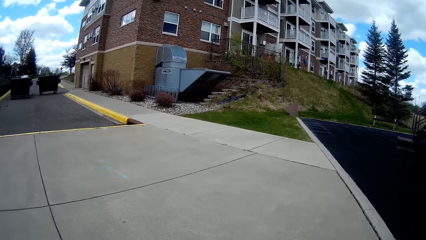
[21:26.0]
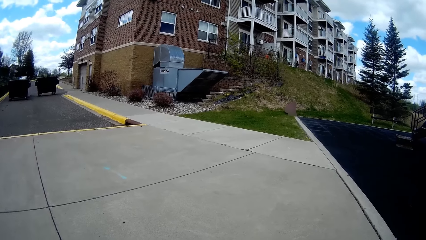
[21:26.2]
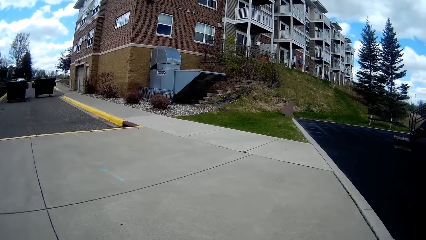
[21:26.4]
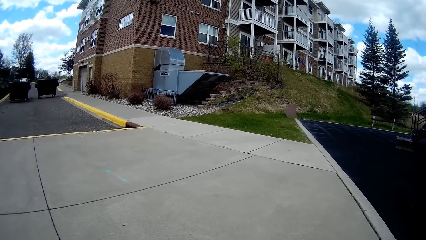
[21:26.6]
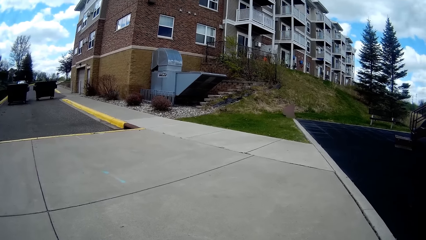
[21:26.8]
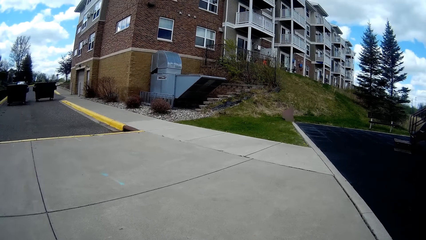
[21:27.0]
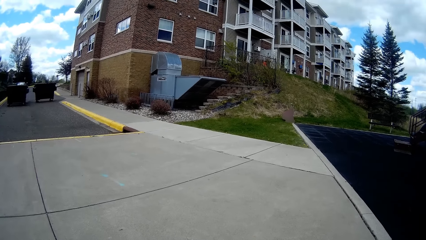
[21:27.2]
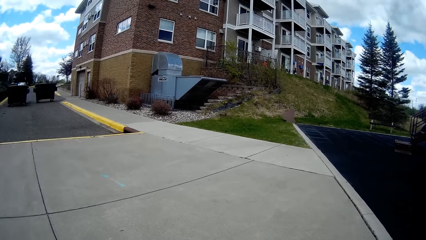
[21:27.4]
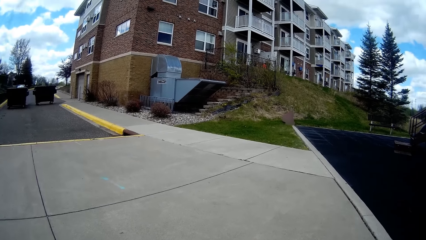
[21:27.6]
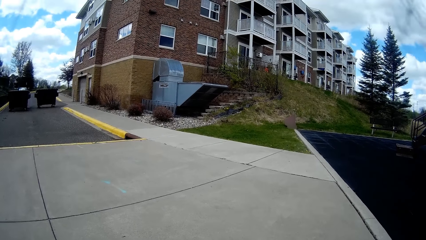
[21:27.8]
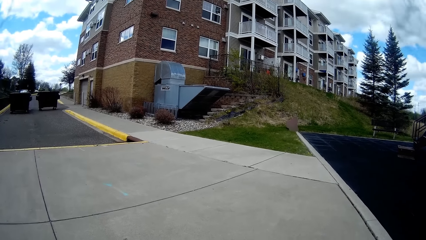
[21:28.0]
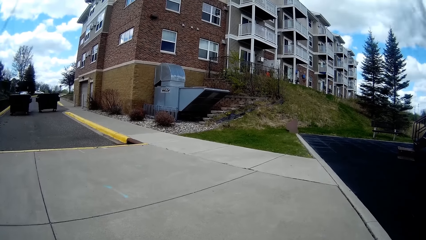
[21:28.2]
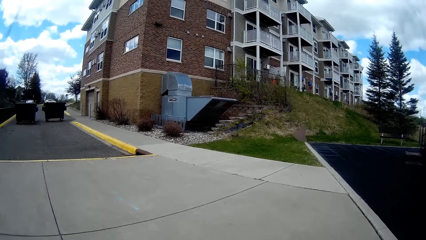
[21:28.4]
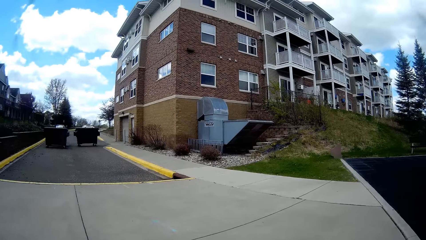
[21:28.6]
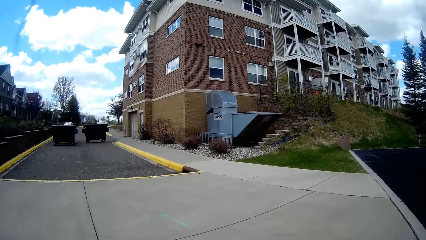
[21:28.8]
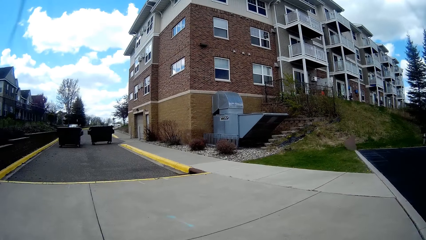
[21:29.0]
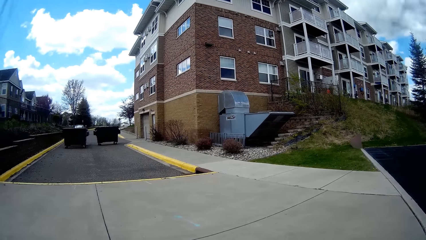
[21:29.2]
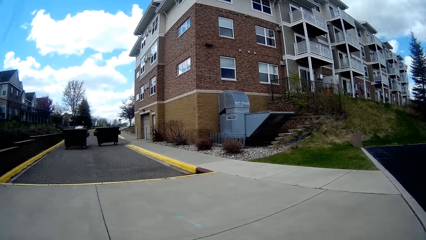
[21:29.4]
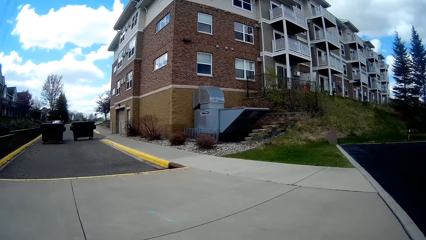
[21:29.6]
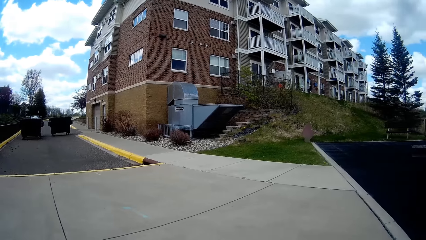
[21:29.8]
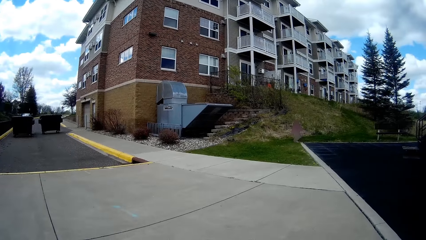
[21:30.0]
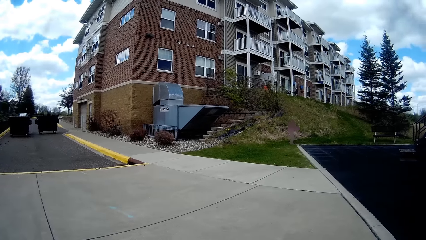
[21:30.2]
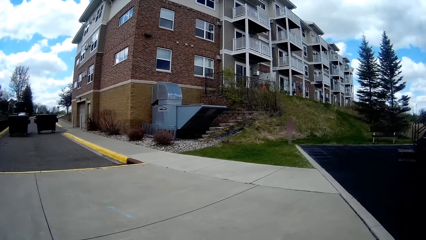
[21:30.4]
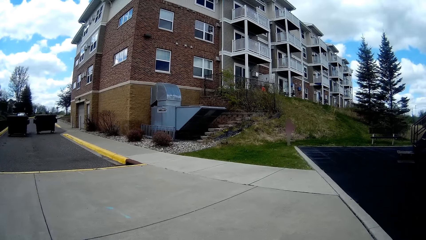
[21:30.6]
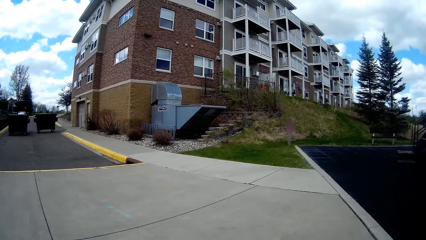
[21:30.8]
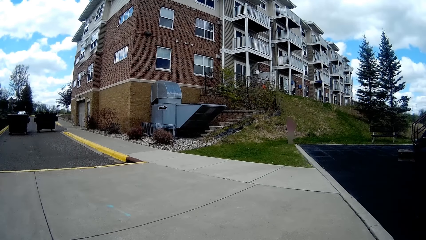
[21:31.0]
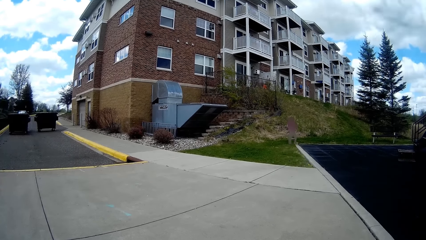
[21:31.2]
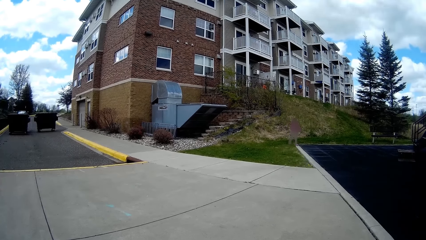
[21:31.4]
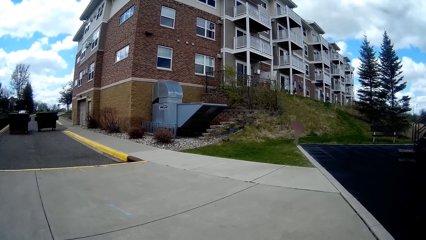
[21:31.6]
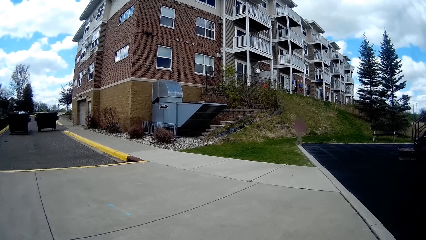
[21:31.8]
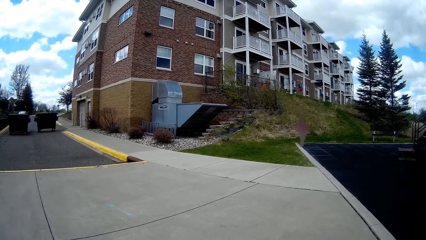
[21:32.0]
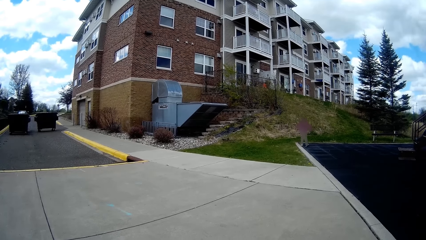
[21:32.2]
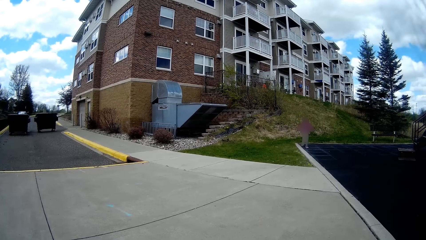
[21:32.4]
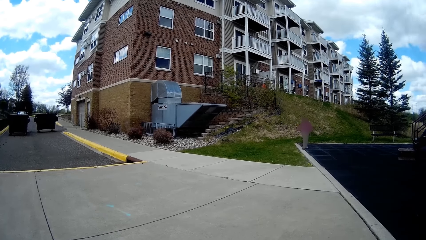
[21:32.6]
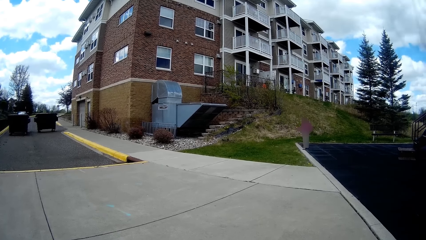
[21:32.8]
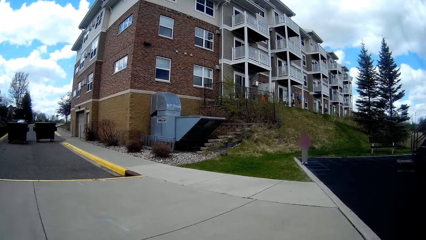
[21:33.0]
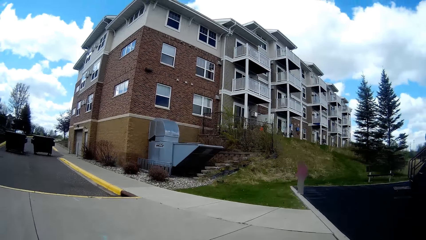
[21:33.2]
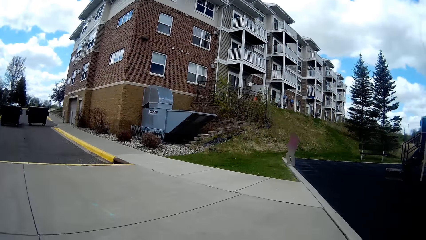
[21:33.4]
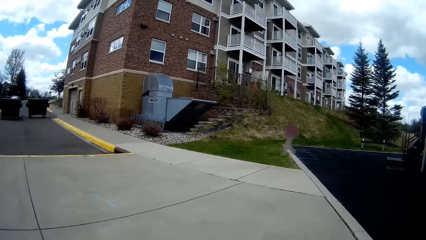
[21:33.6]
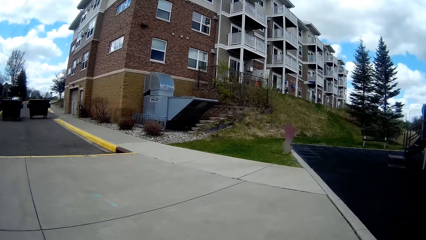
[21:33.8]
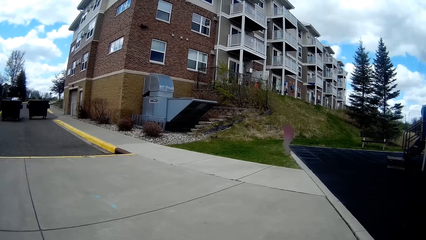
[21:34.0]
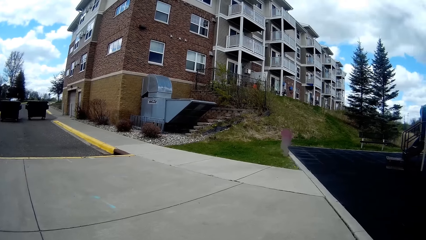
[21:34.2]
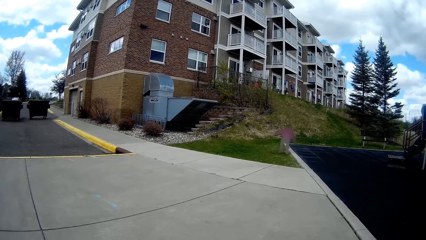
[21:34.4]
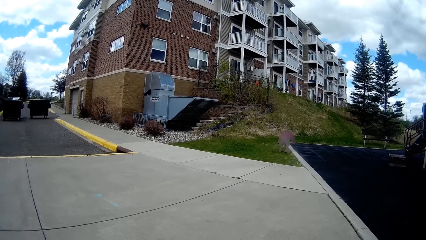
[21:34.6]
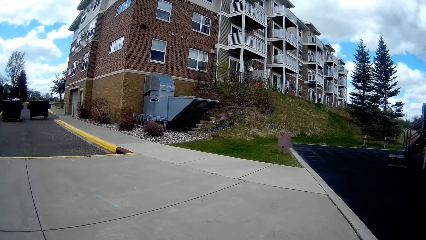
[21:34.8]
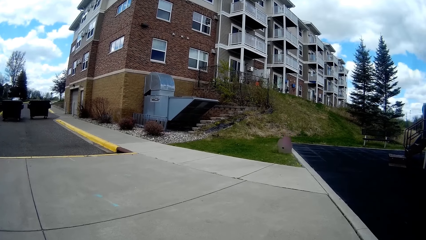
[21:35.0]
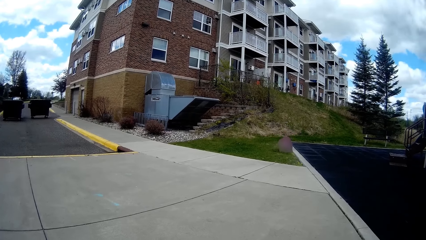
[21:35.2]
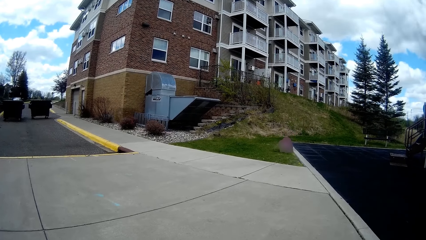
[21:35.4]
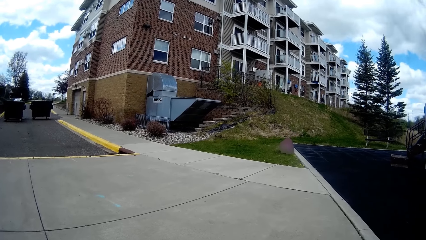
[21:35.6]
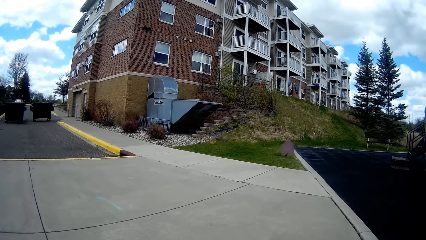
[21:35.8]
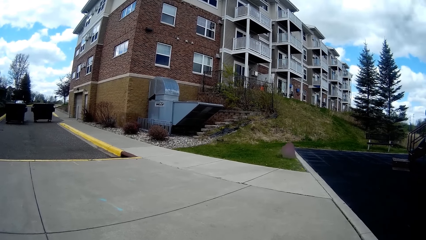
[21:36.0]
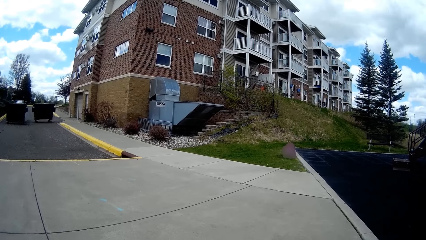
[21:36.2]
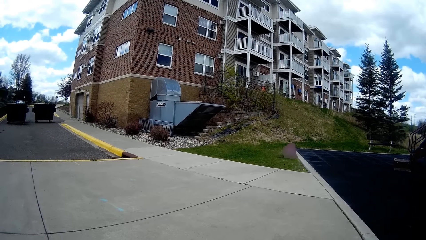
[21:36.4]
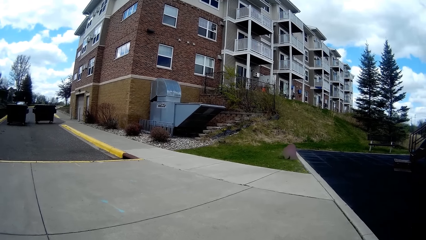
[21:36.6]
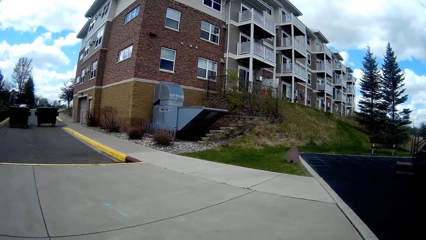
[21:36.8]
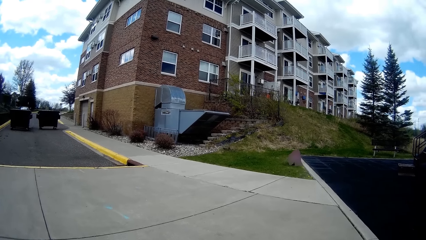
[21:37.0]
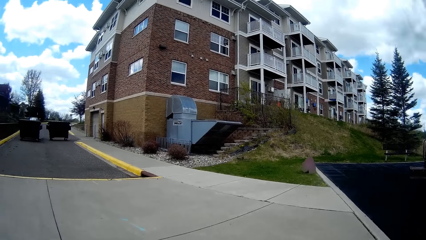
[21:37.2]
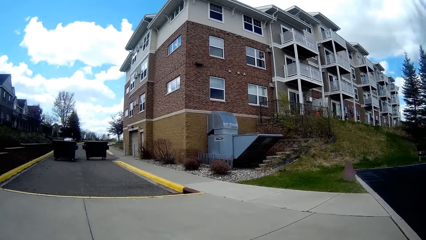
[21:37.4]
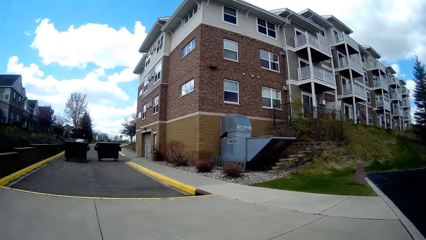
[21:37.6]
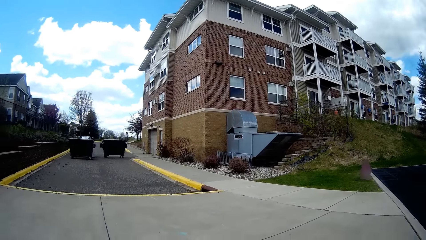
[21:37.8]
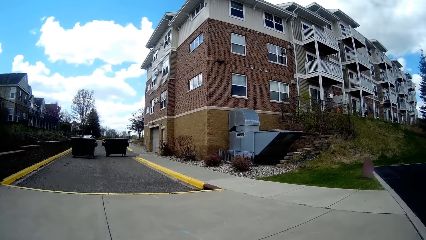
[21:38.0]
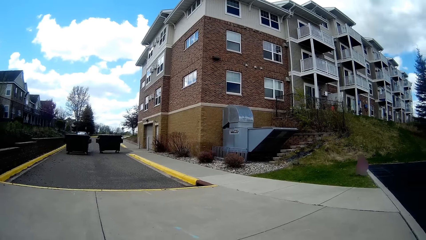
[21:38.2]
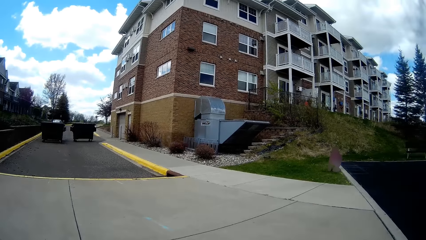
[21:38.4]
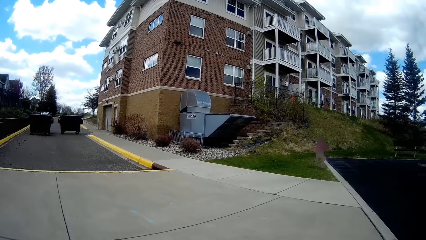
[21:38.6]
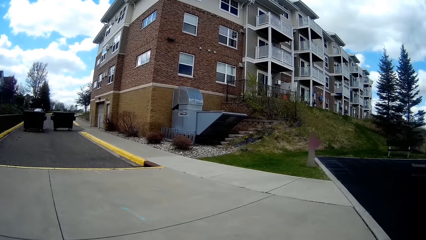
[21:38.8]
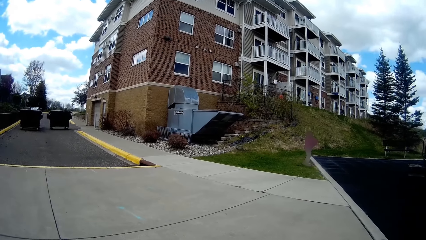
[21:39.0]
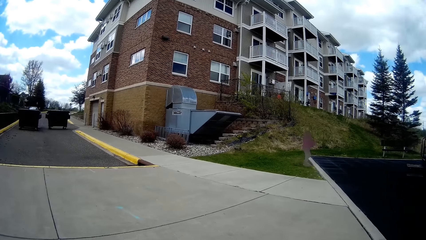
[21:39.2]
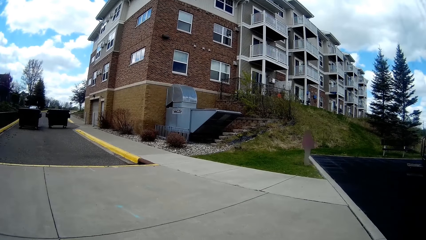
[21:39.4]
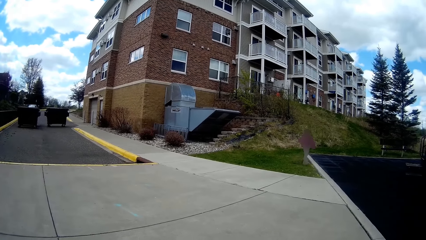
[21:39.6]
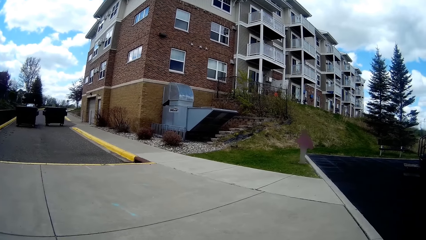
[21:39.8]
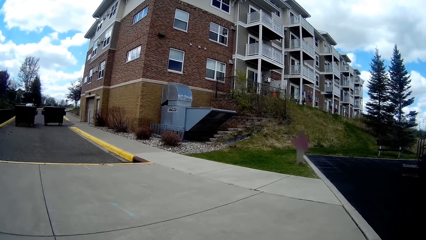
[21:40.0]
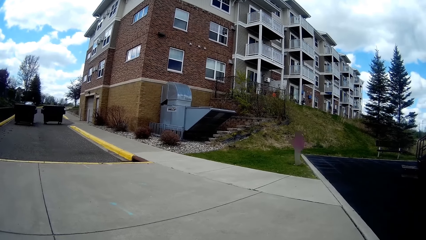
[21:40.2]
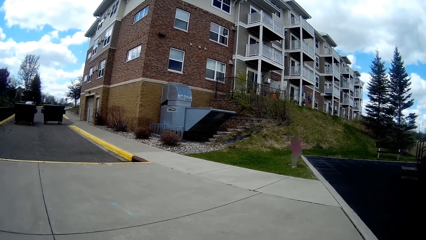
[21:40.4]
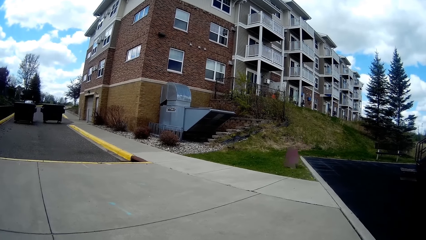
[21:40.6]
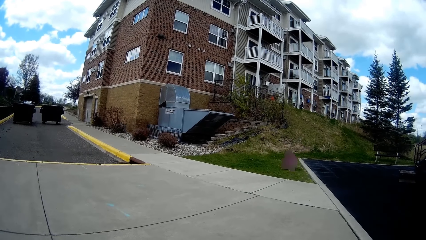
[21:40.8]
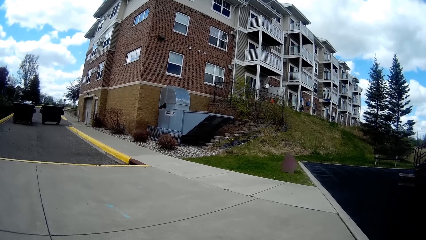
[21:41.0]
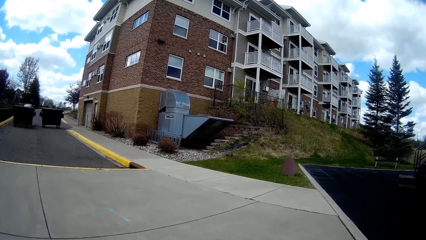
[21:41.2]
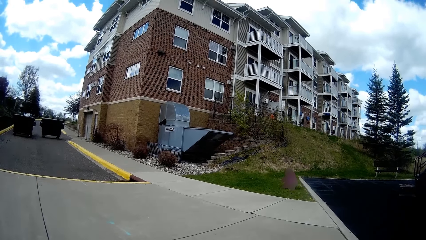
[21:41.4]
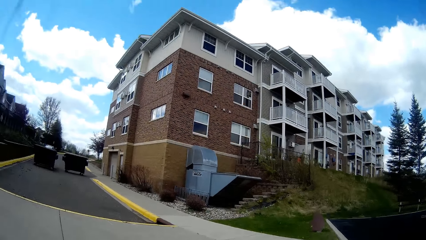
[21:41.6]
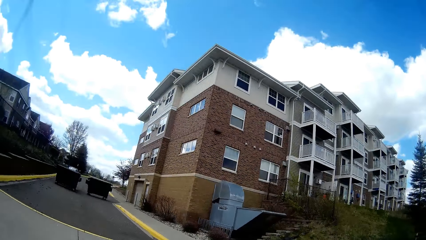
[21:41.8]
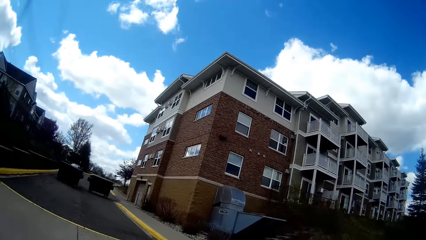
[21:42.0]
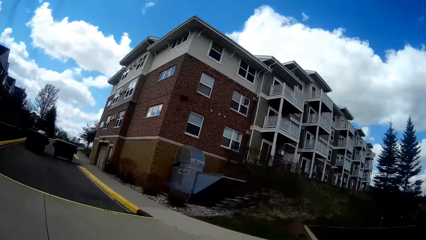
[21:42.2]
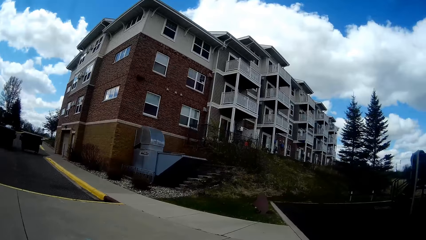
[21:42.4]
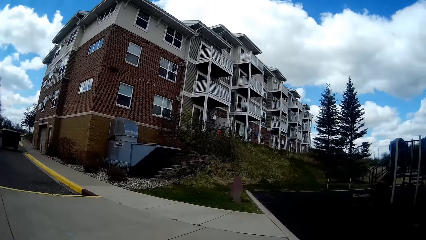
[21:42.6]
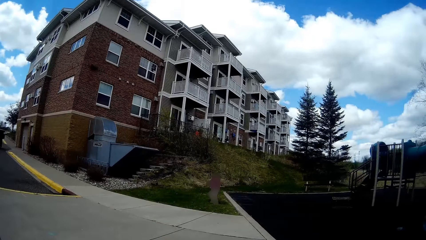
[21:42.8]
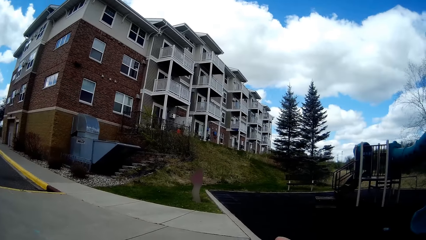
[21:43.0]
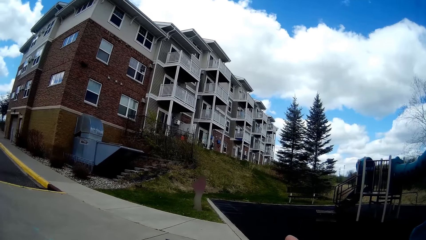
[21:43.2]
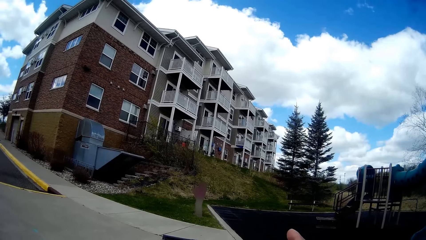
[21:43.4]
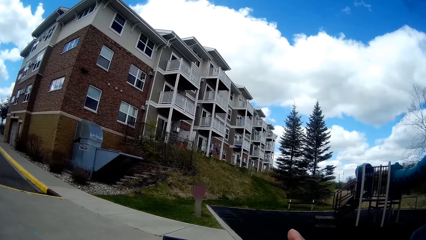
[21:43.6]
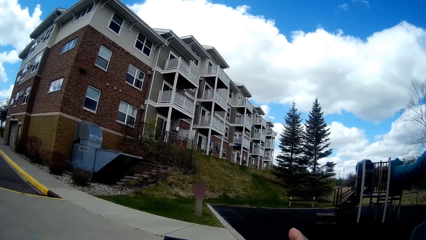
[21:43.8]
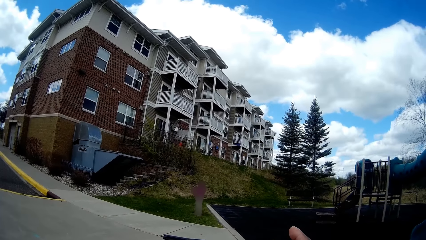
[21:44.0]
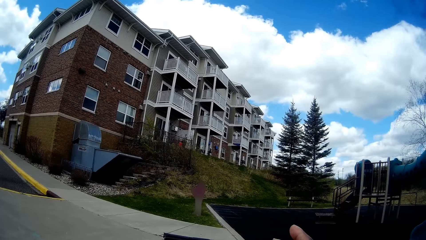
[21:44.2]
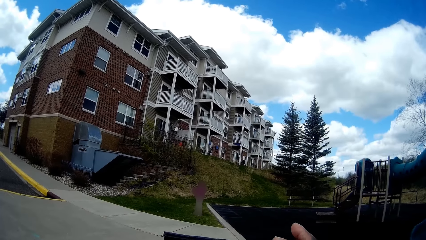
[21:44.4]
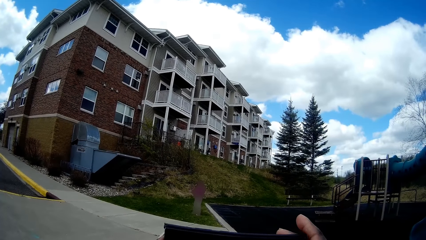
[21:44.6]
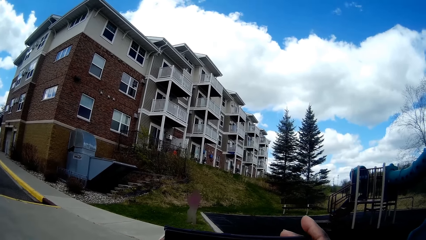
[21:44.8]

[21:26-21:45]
The girl walks on the playground and moves to the lawn. The camera wearer lifts the phone up.
